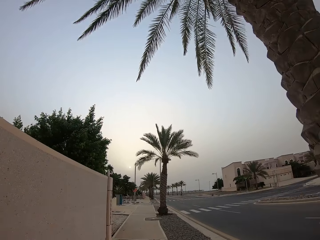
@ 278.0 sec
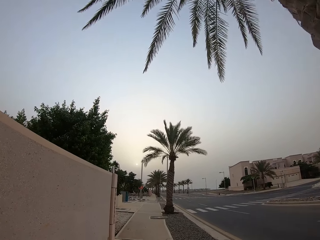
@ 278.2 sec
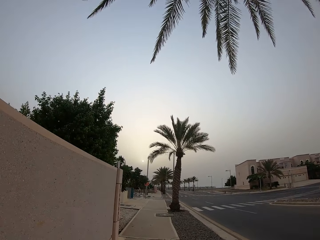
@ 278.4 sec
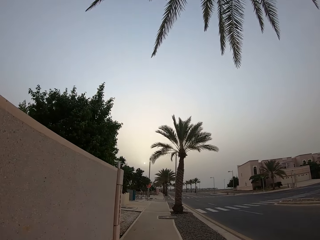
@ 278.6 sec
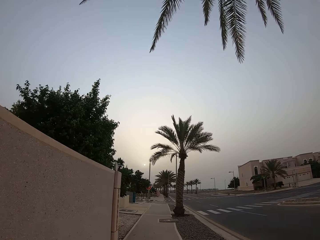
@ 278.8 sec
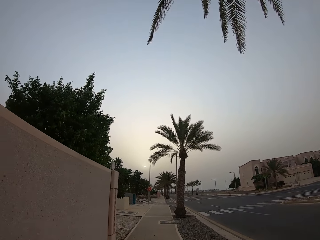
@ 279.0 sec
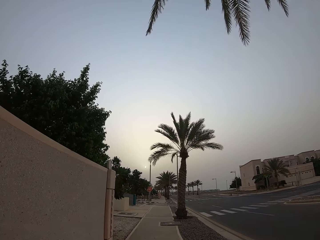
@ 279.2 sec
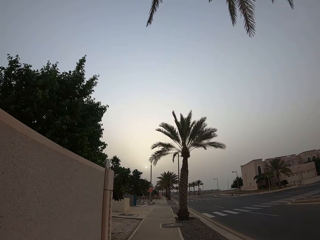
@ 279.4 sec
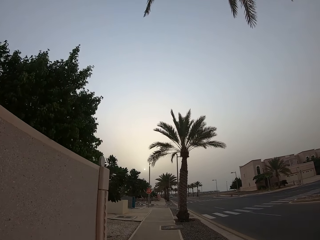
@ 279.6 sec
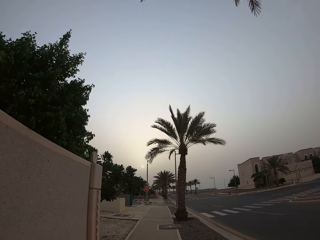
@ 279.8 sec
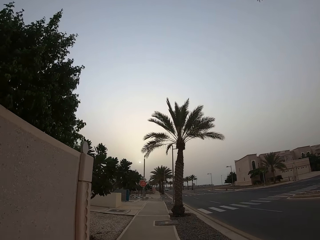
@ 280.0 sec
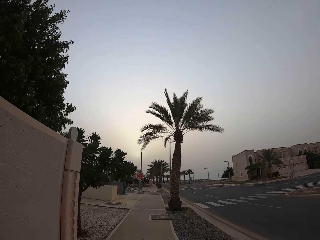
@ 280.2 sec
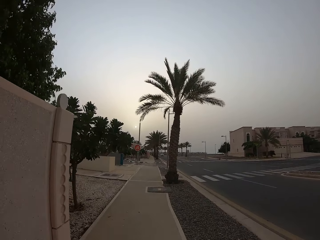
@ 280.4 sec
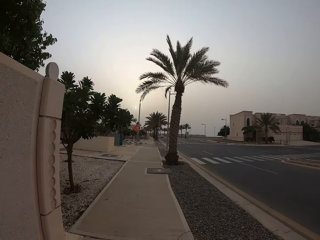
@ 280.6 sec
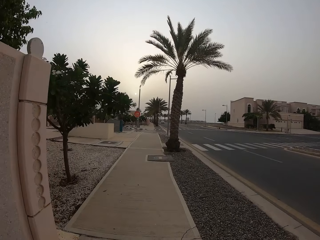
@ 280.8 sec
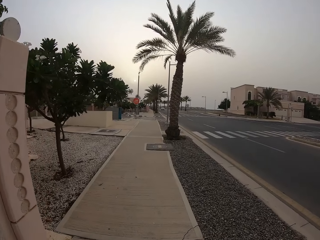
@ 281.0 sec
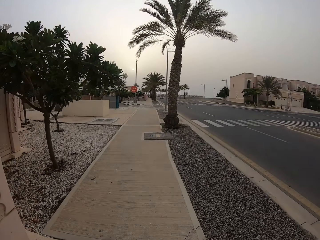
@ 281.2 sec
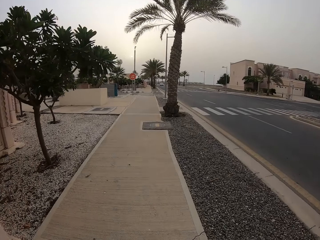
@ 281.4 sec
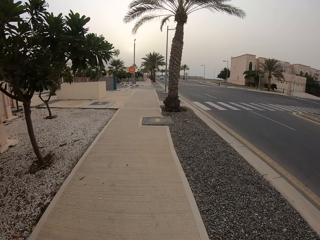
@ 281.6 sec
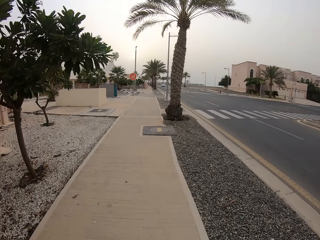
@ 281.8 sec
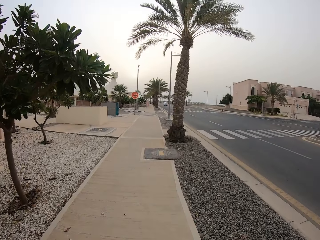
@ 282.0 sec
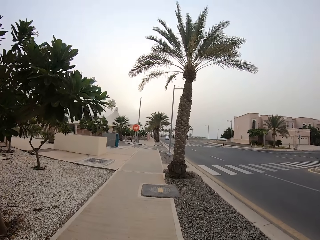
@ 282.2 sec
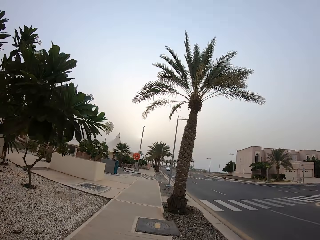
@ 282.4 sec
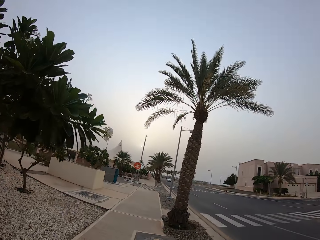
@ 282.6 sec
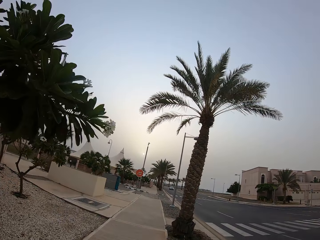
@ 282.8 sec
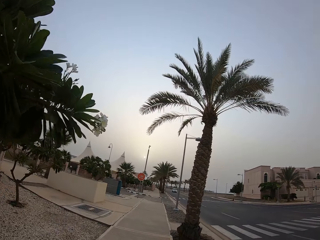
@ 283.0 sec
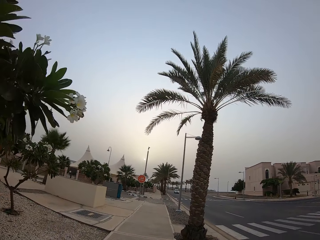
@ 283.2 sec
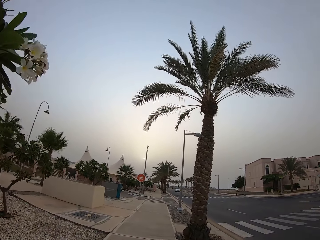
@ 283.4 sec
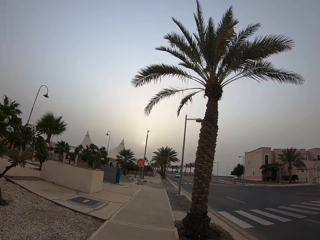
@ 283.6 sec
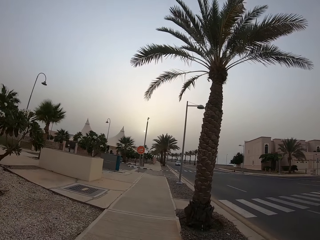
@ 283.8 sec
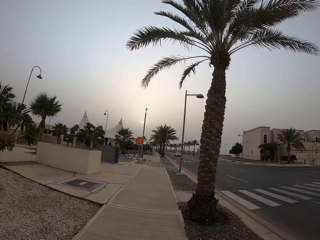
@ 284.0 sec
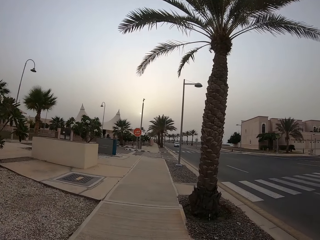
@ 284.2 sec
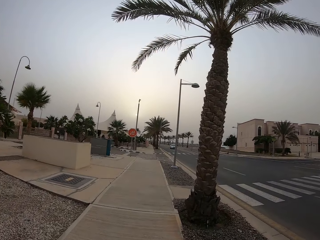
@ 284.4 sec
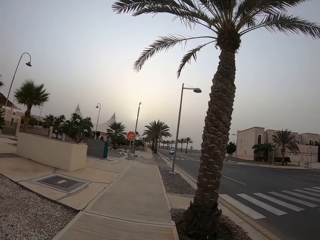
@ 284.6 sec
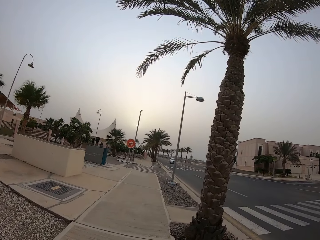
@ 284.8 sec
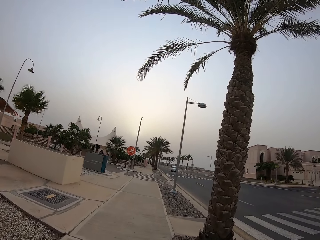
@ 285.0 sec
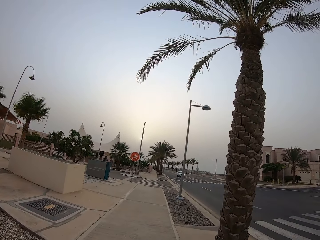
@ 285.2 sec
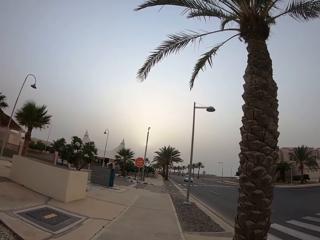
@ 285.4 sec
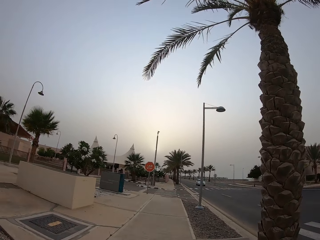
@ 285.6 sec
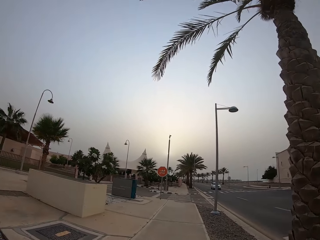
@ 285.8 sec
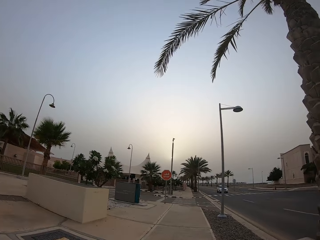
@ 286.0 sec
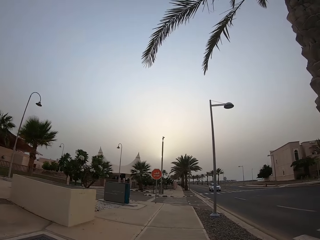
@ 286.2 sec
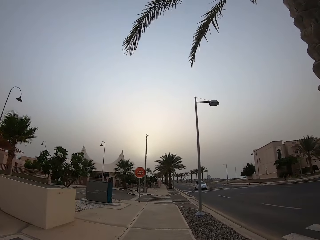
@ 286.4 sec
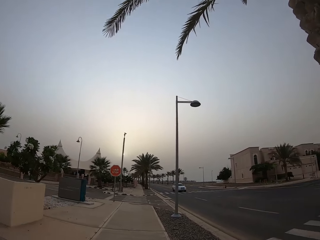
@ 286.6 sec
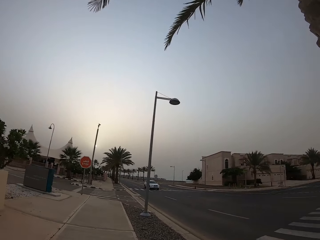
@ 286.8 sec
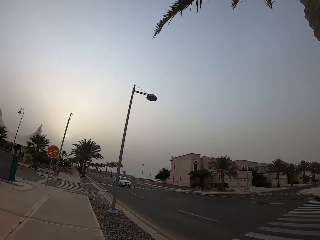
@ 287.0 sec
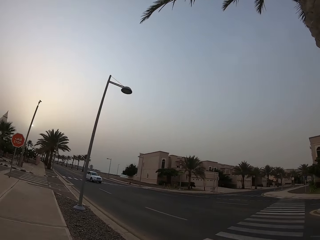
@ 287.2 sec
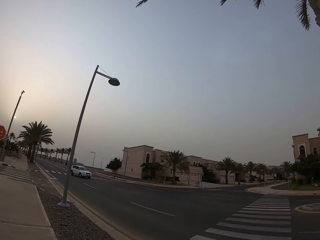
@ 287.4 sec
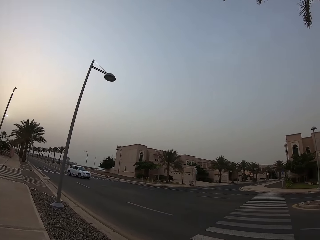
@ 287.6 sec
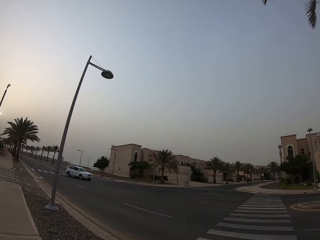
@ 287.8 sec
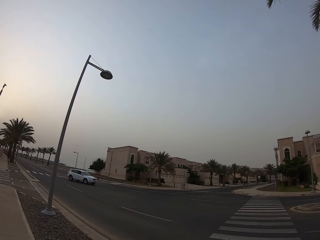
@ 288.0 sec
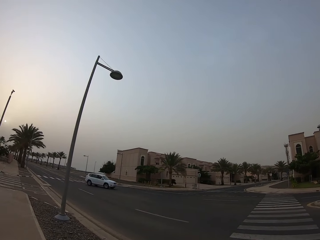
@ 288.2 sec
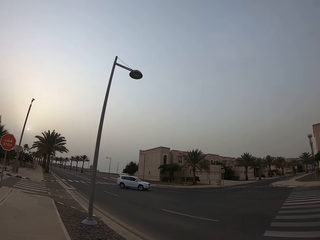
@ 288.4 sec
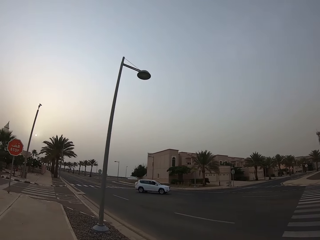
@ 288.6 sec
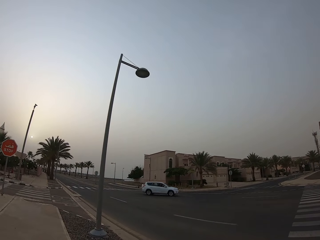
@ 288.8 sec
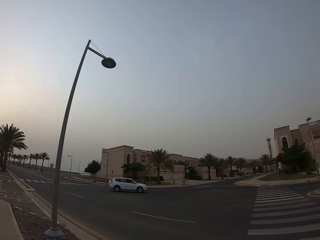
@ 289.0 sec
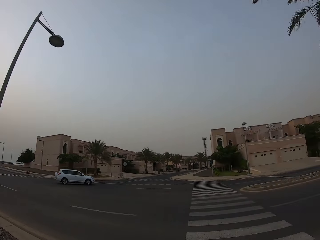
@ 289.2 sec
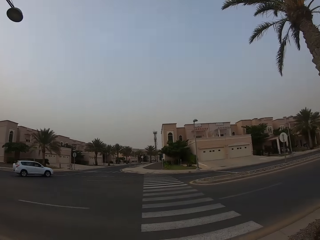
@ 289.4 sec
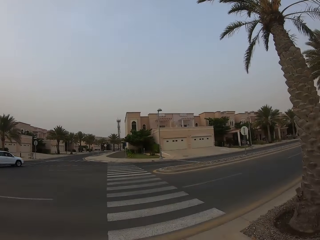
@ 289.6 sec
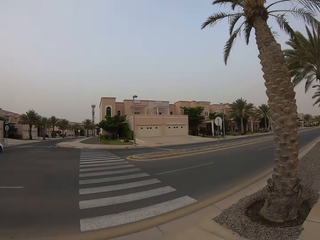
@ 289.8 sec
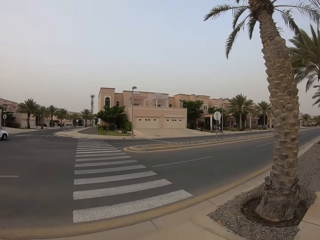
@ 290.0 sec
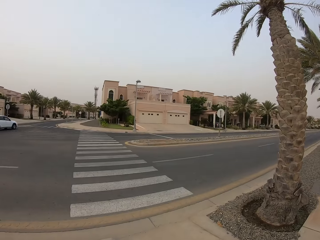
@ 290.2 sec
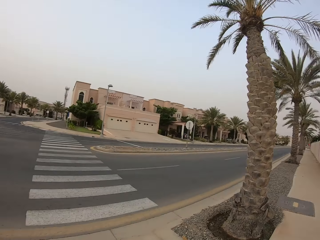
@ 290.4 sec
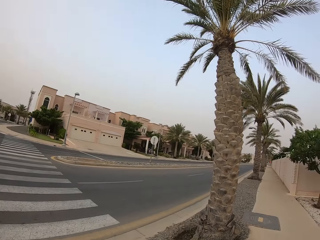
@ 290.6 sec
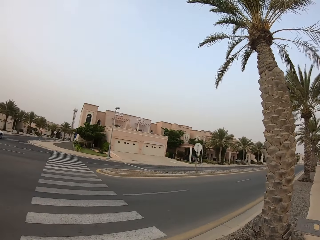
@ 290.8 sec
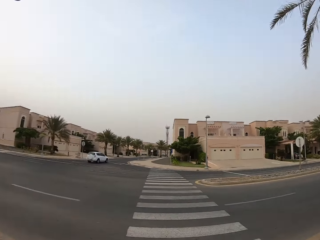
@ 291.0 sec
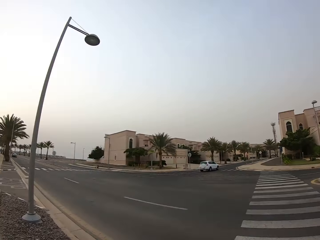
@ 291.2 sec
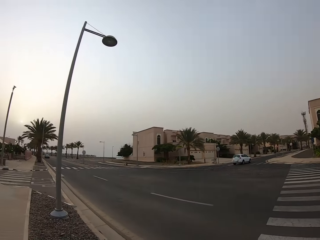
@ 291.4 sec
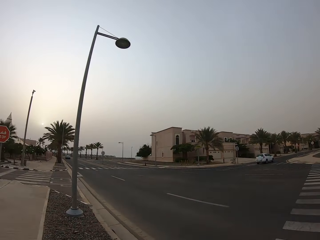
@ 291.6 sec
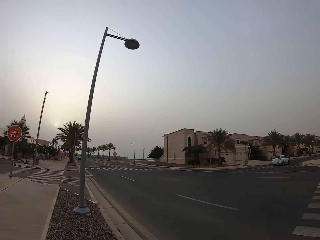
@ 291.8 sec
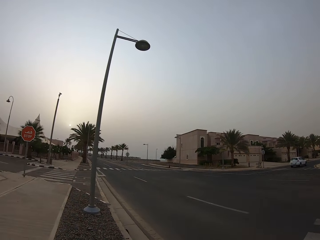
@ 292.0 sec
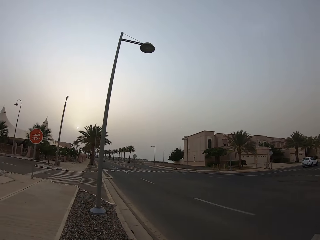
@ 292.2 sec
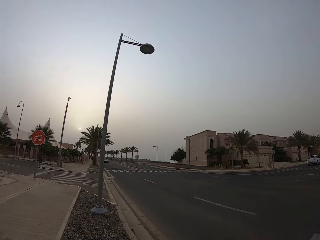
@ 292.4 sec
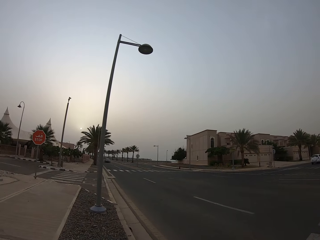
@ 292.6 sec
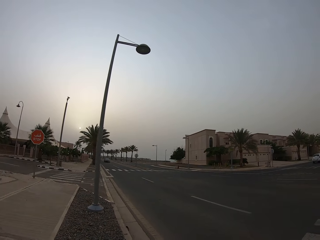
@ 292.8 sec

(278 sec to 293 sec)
The camera wearer stops. They look at the Range Rover. They look around.

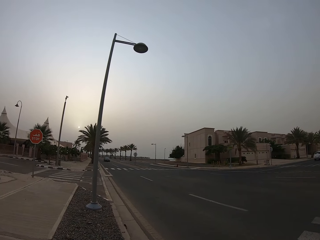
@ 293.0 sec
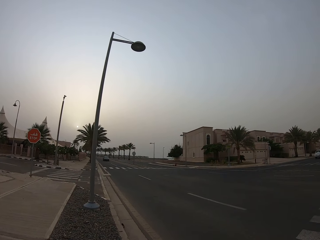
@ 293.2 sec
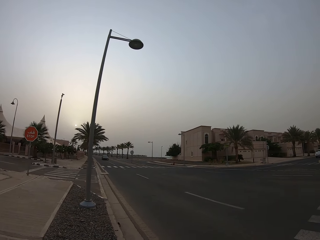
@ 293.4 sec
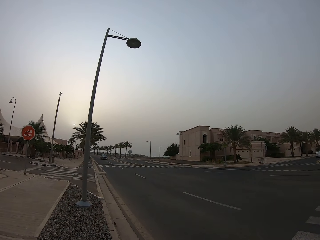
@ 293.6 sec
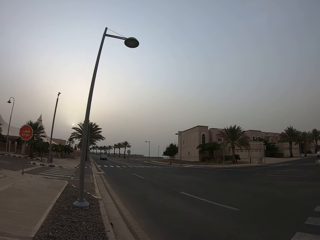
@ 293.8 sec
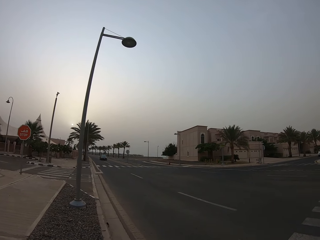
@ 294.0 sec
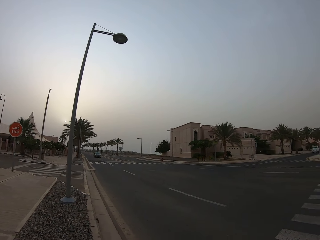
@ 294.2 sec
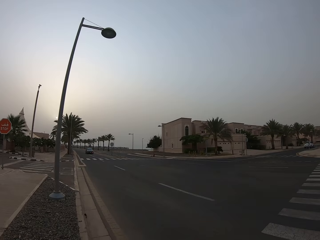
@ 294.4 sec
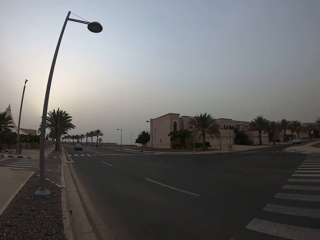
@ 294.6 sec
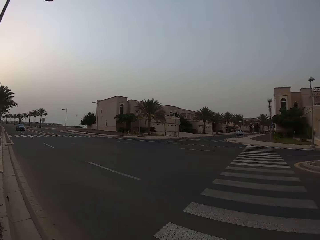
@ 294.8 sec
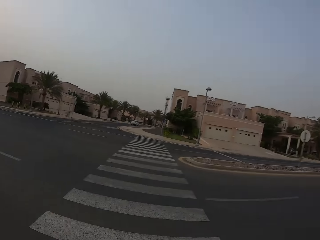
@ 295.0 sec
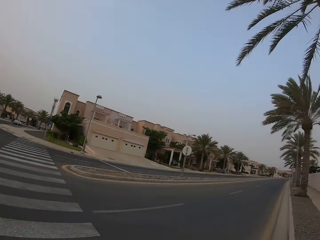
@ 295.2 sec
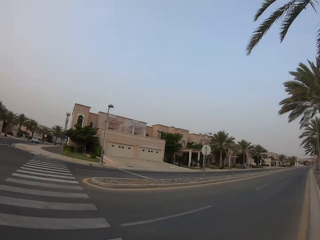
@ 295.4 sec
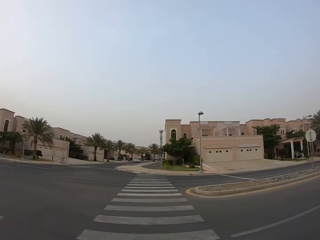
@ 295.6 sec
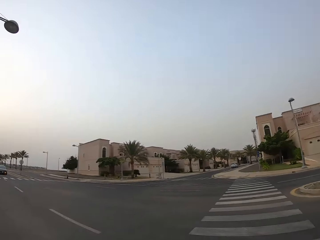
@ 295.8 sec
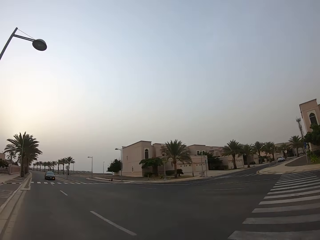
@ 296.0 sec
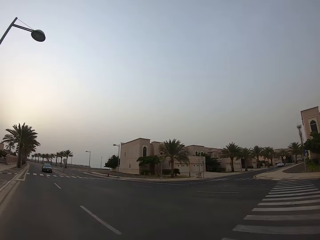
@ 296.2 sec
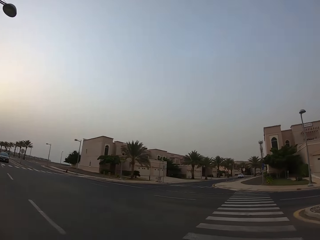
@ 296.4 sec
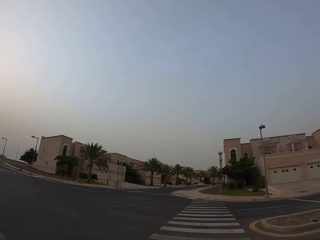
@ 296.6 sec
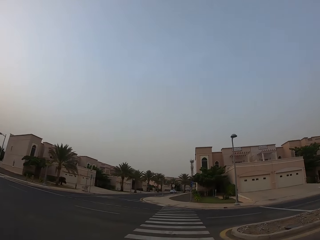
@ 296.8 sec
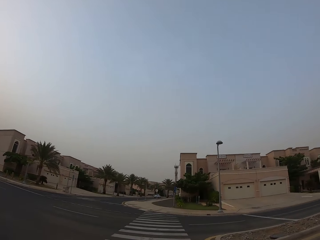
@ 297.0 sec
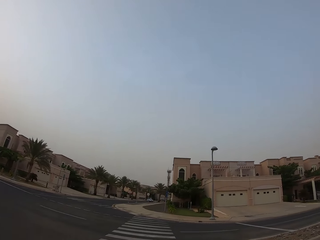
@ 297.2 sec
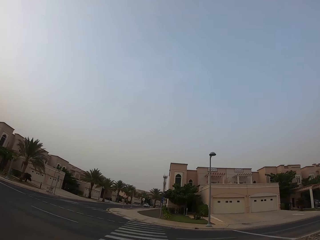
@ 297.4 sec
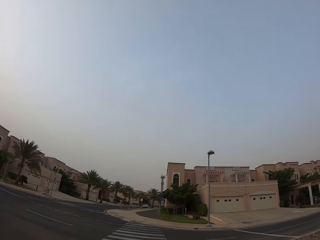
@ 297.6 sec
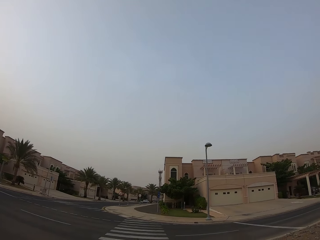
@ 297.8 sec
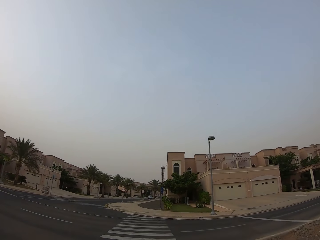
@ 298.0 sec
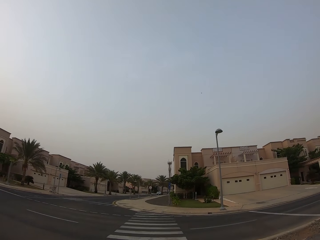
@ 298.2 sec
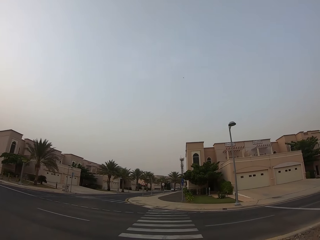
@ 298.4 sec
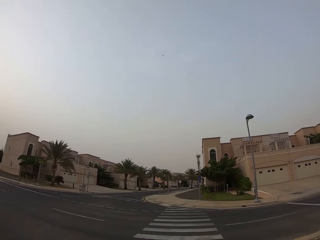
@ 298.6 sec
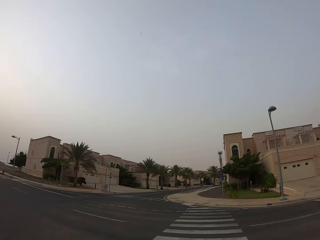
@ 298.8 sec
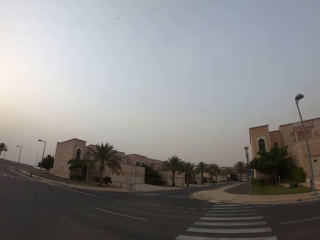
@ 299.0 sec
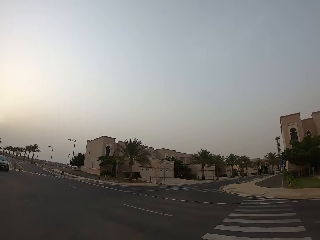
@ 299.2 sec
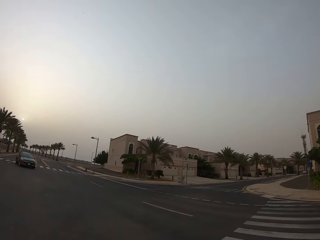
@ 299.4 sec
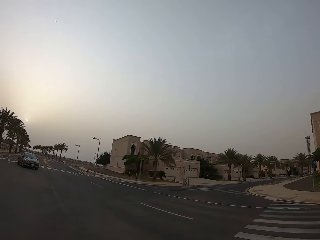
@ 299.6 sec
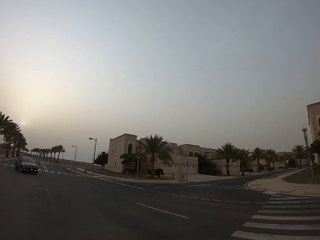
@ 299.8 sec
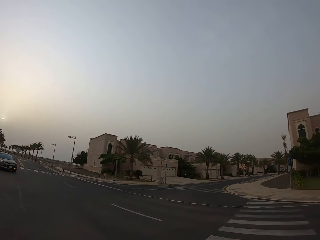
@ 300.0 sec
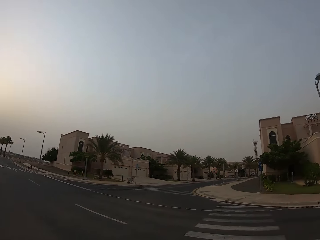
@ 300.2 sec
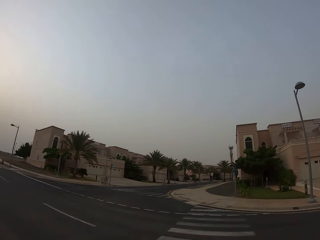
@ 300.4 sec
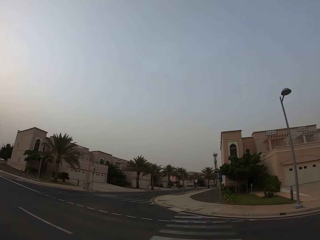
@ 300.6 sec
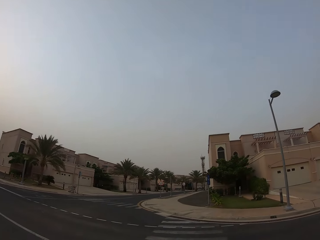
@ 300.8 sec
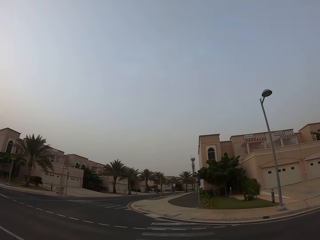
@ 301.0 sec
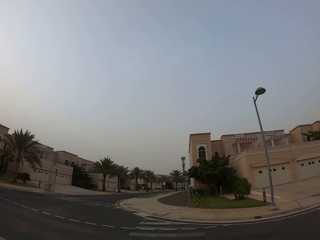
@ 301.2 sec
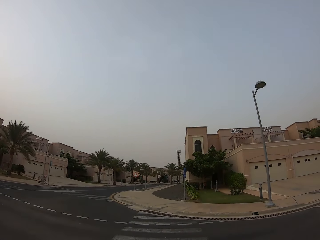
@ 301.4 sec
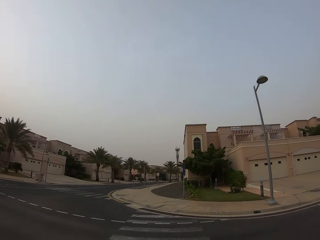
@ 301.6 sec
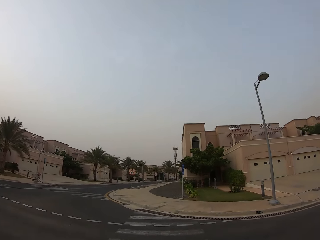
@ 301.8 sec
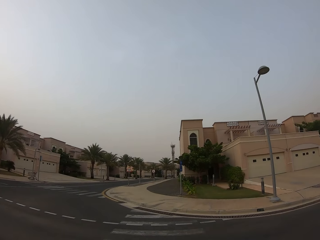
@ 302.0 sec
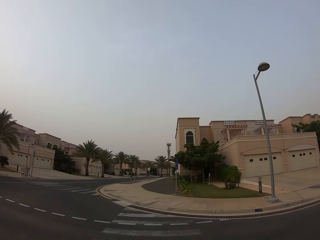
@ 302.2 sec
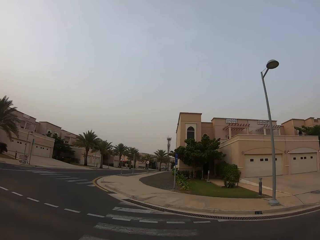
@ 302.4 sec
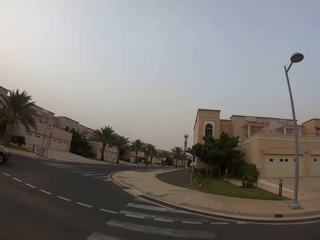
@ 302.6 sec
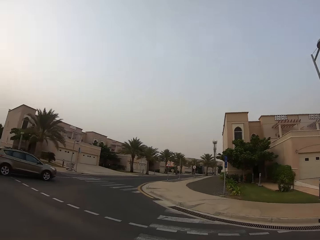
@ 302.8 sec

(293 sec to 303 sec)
The camera wearer crosses the road at a zebra crossing. They look around. They look on the zebra crossing.
